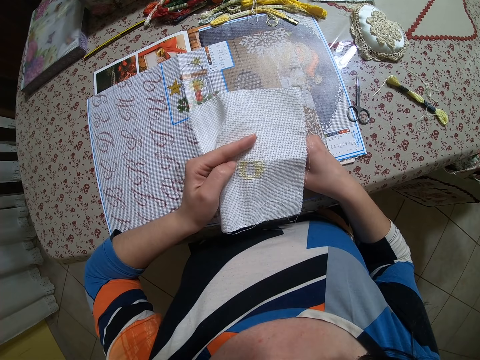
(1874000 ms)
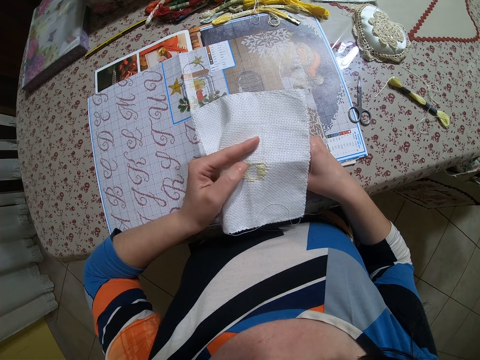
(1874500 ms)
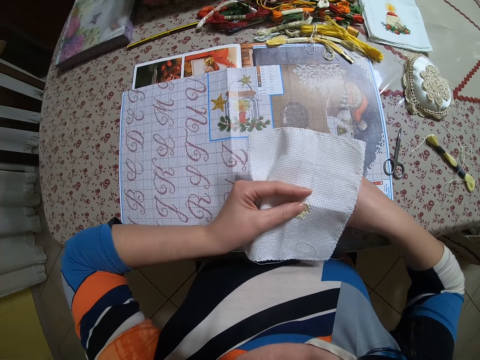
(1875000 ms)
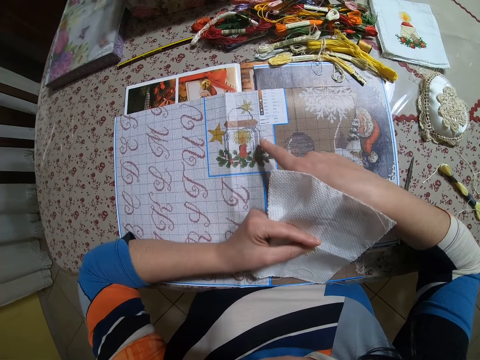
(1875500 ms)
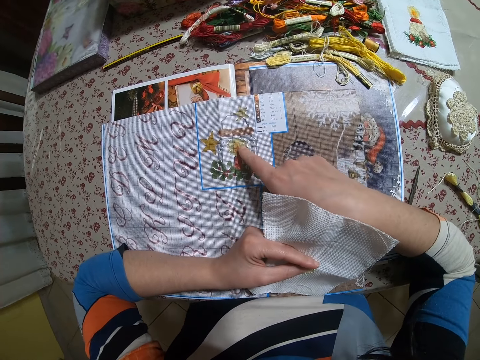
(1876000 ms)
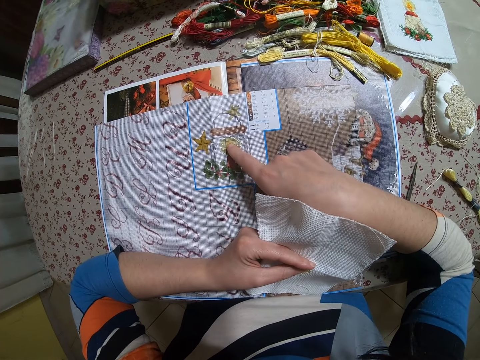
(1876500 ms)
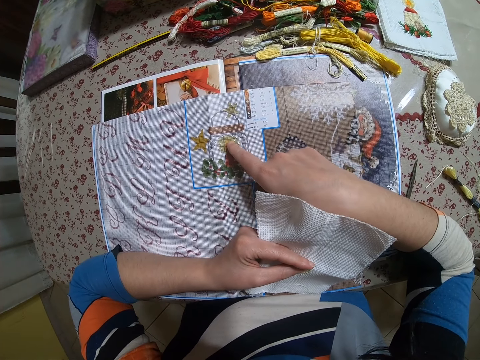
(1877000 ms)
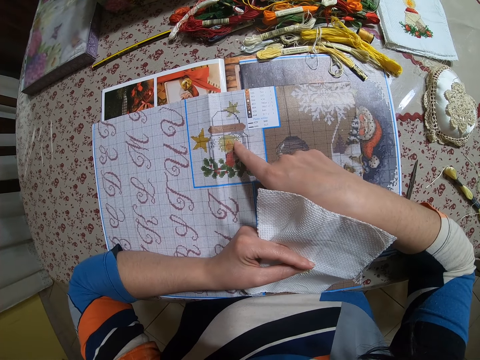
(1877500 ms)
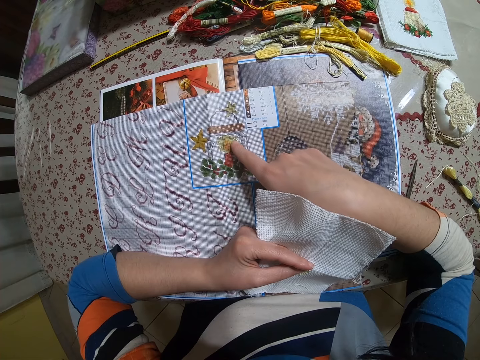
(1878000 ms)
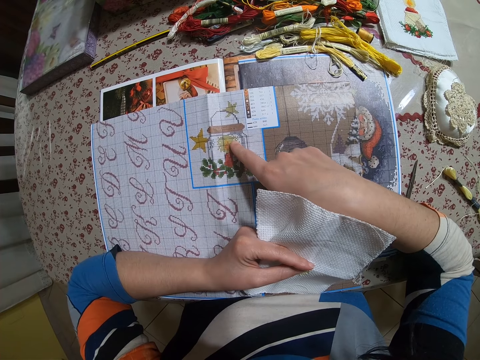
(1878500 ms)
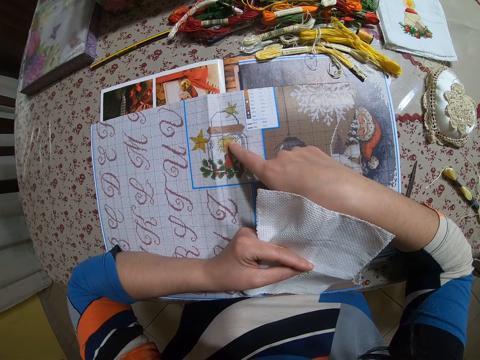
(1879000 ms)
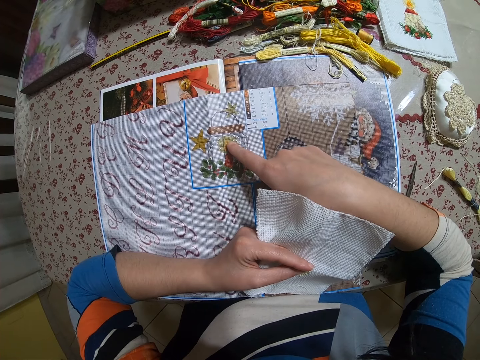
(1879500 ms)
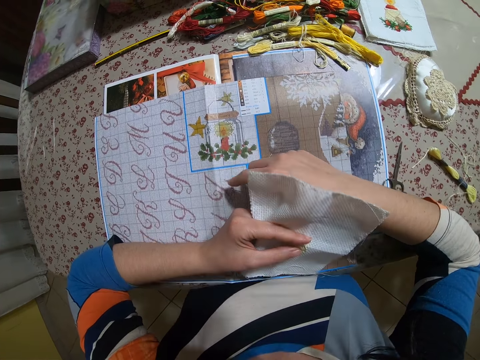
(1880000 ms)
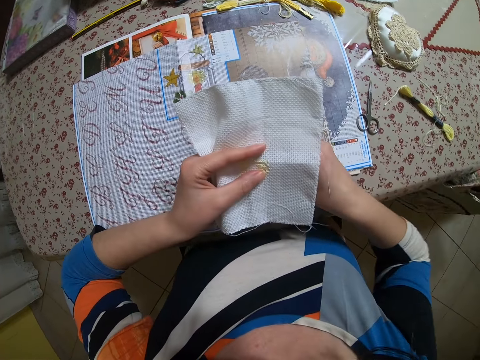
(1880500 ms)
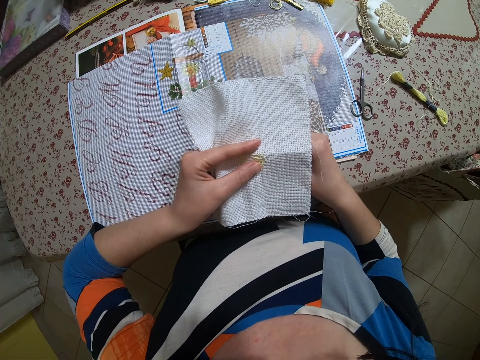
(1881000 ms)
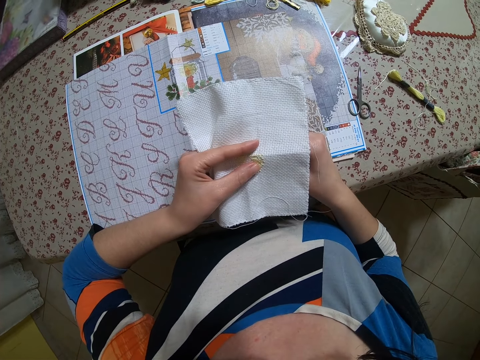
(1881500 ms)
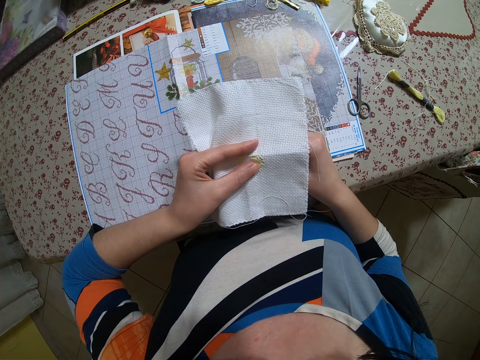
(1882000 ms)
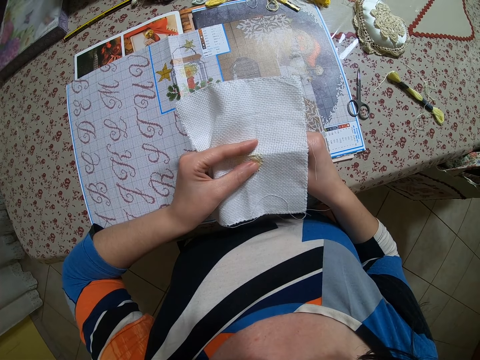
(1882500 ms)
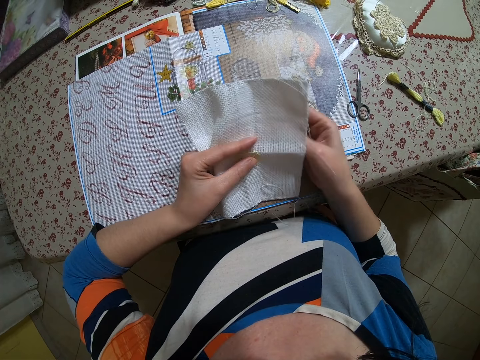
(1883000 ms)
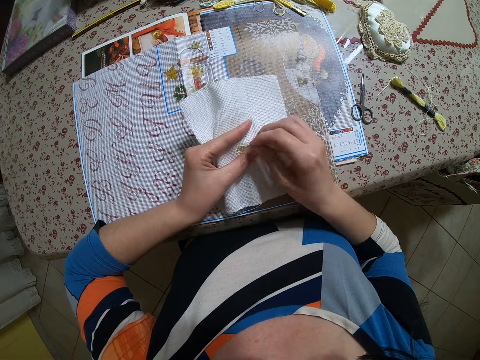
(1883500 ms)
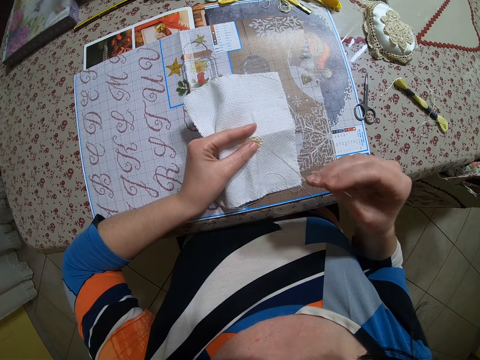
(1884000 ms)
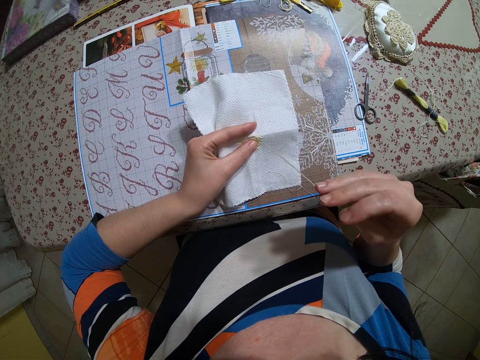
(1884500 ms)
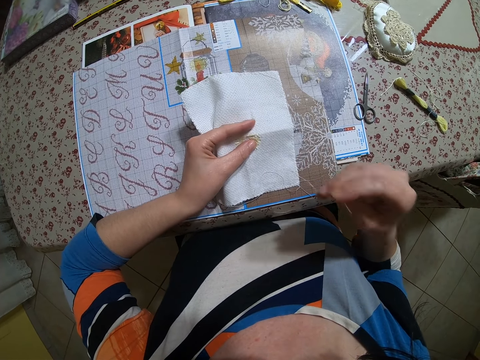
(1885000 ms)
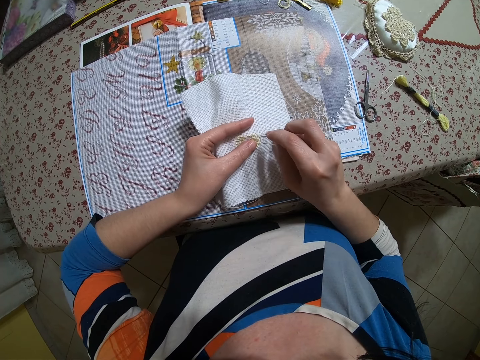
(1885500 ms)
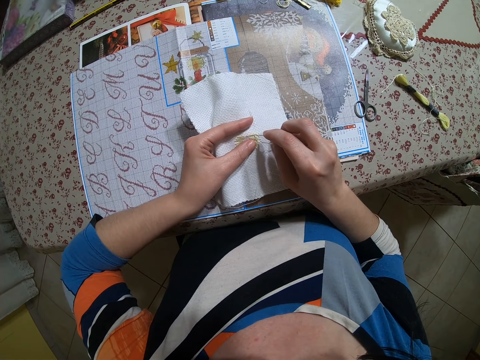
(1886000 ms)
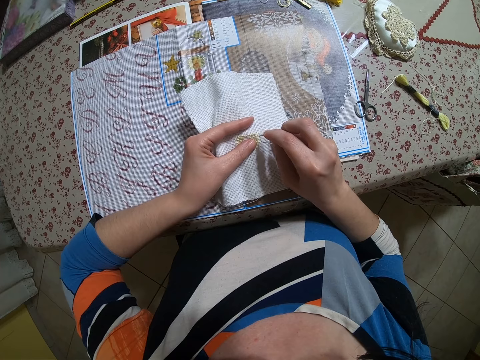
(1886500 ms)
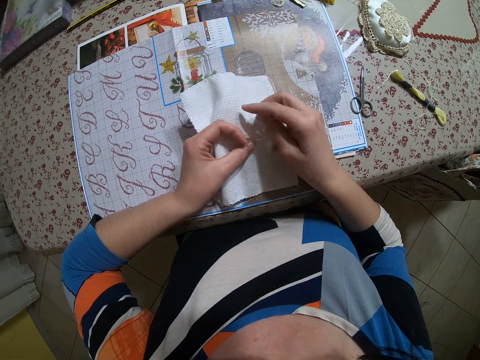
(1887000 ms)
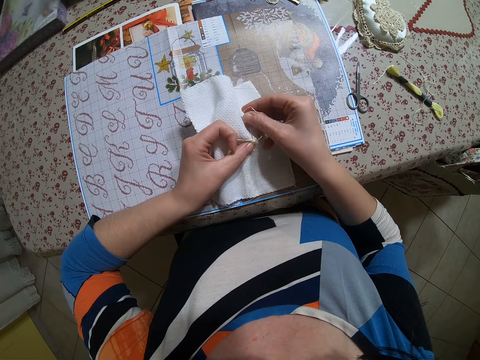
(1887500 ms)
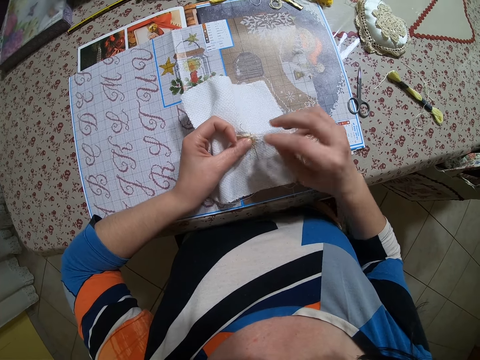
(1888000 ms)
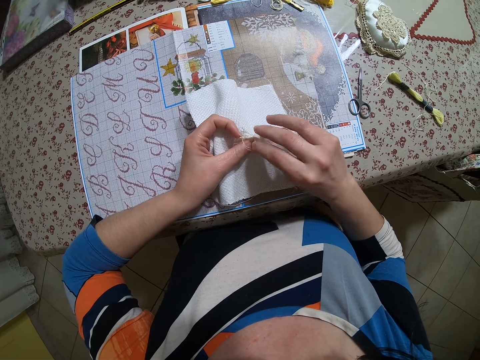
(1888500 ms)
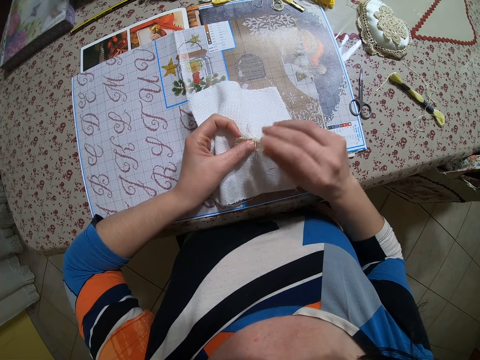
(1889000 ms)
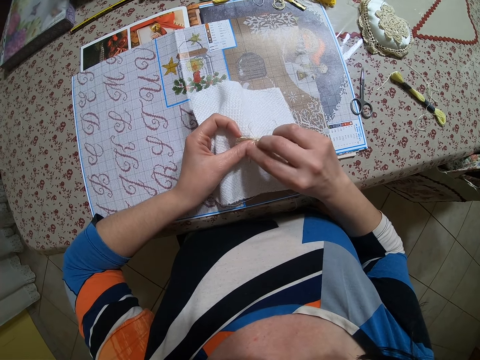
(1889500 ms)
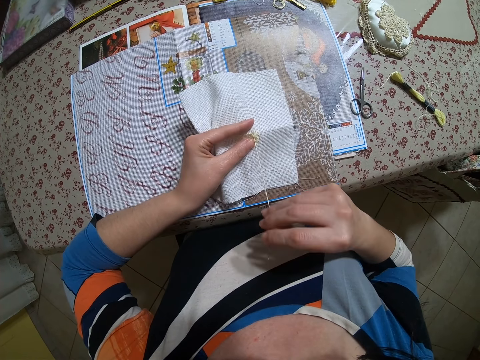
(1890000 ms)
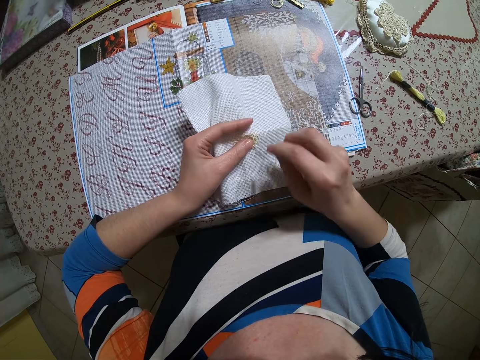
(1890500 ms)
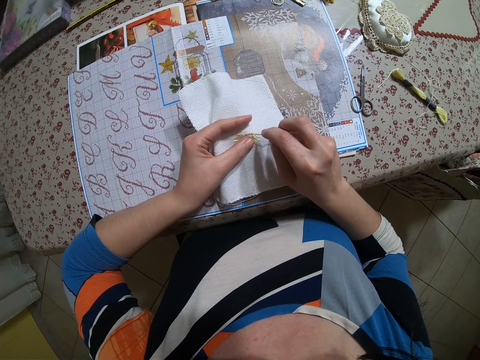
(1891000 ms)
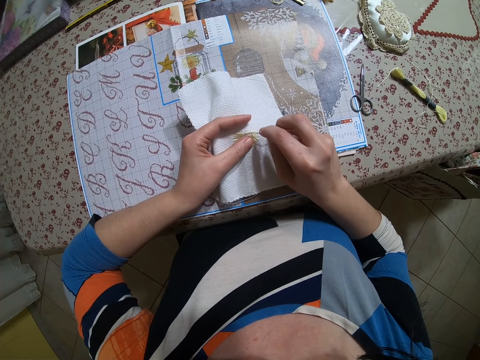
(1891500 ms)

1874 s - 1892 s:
The camera wearer points her right hand at the cloth on the table. She stitches the cloth with the needle and thread in her right hand. She sews the cloth.

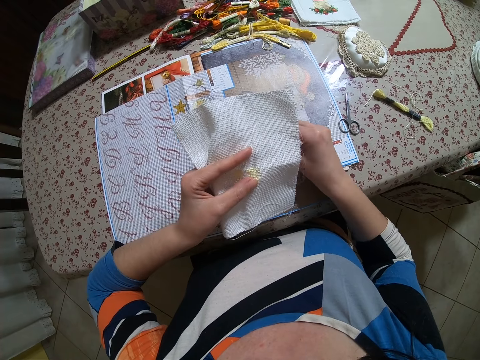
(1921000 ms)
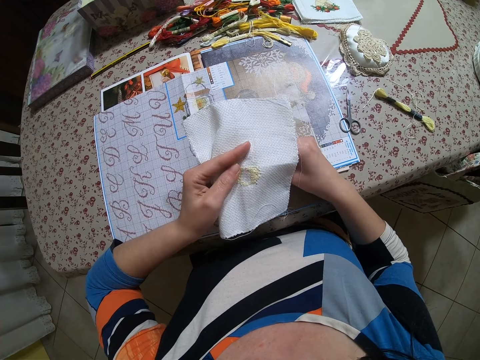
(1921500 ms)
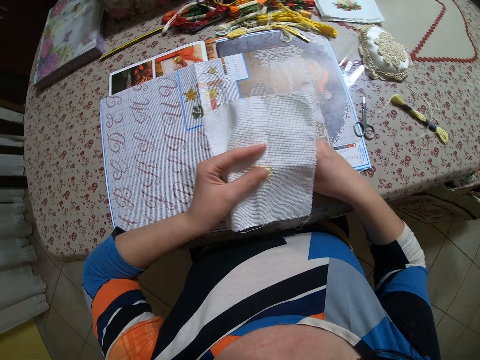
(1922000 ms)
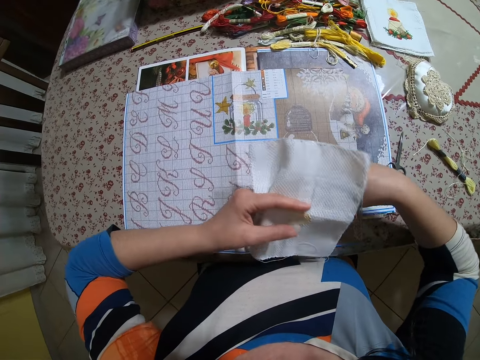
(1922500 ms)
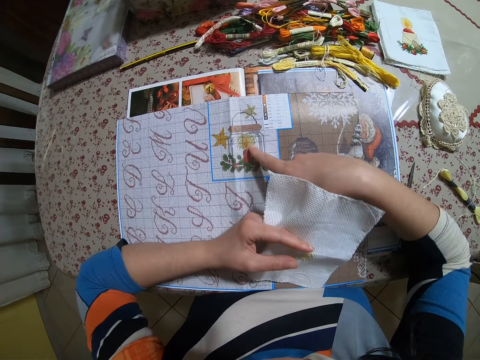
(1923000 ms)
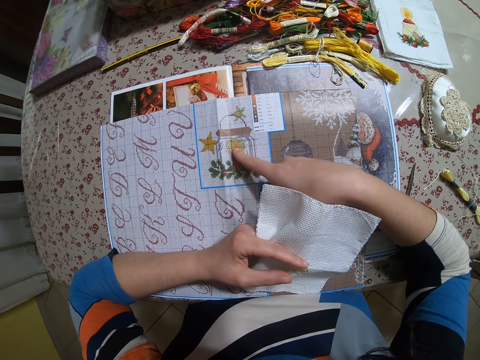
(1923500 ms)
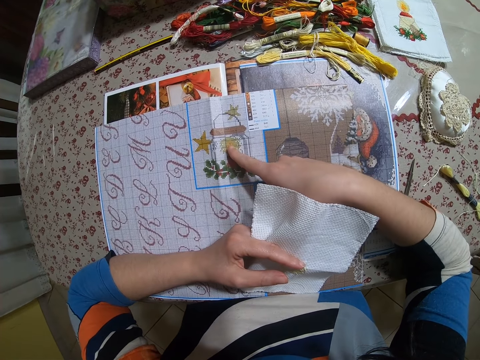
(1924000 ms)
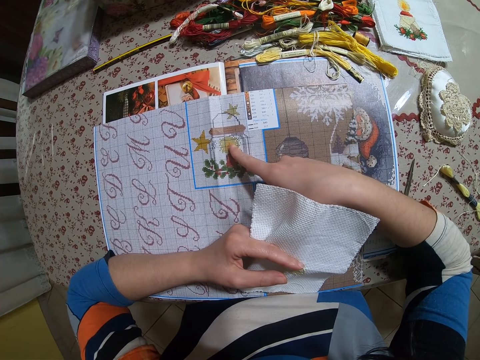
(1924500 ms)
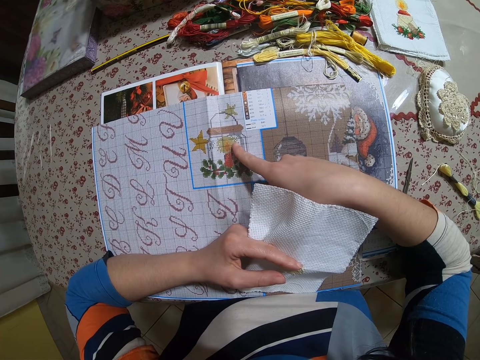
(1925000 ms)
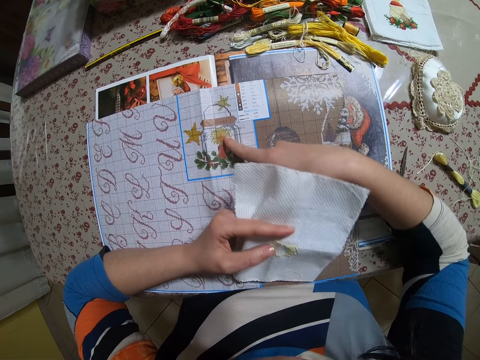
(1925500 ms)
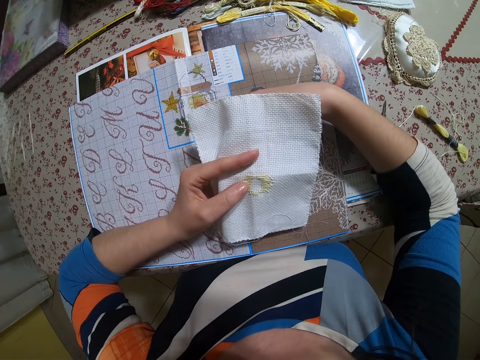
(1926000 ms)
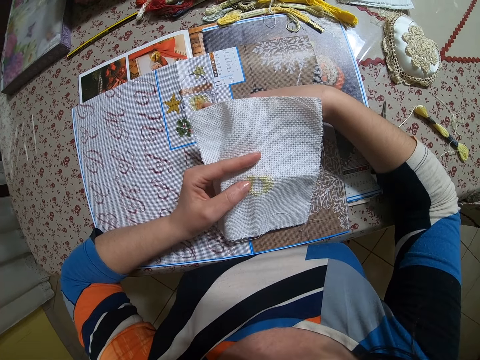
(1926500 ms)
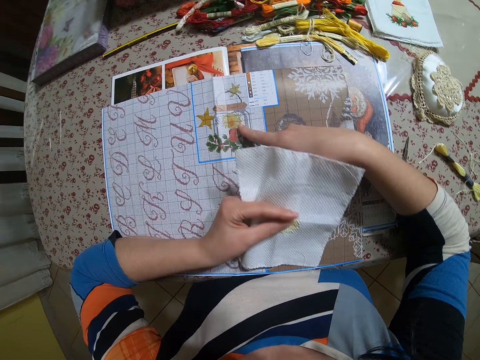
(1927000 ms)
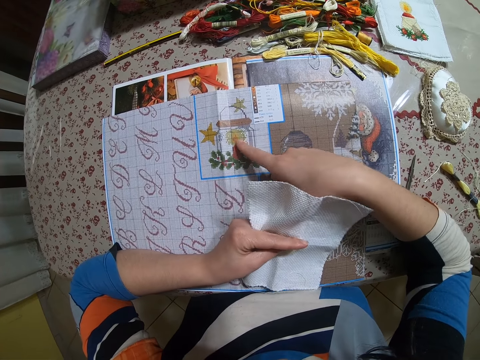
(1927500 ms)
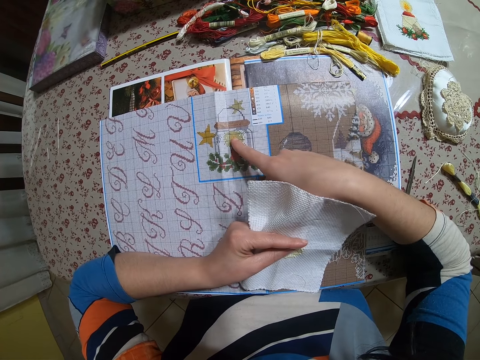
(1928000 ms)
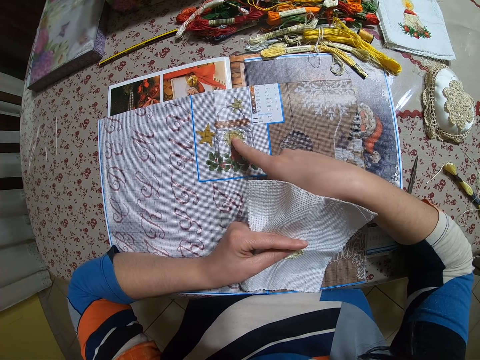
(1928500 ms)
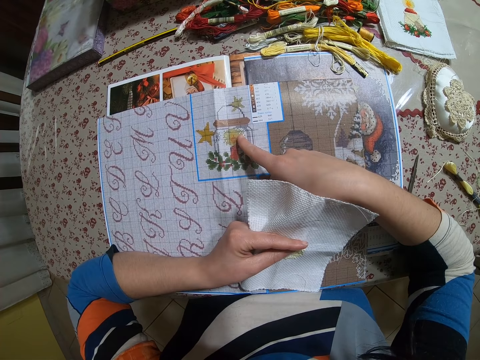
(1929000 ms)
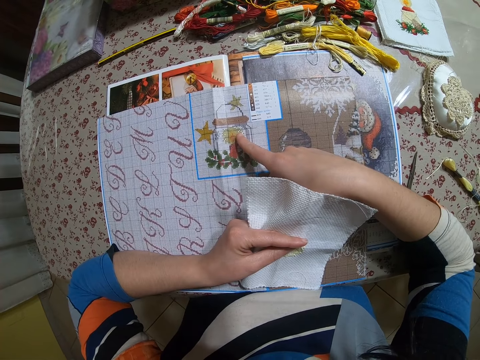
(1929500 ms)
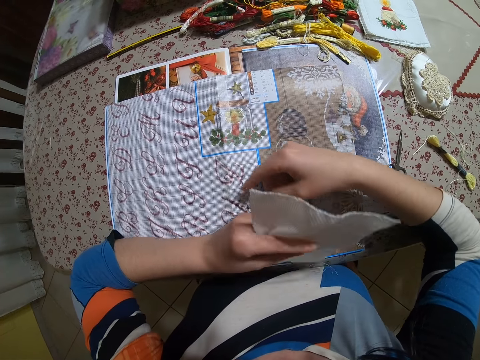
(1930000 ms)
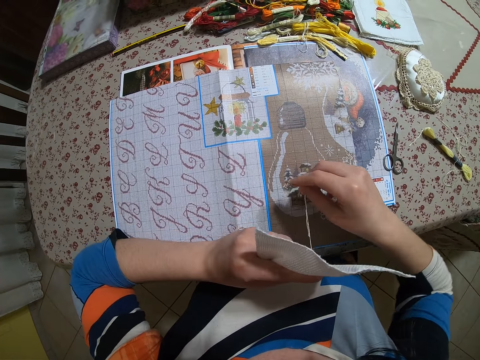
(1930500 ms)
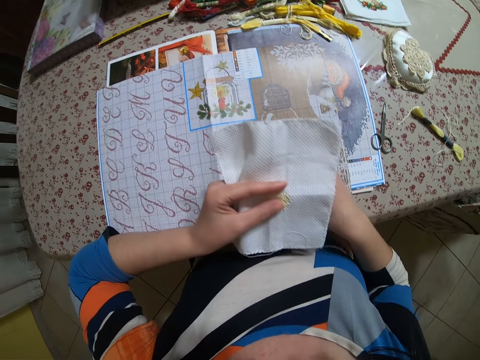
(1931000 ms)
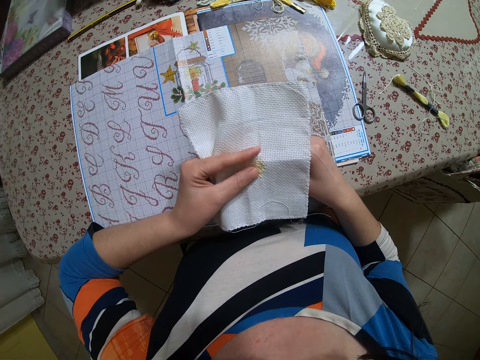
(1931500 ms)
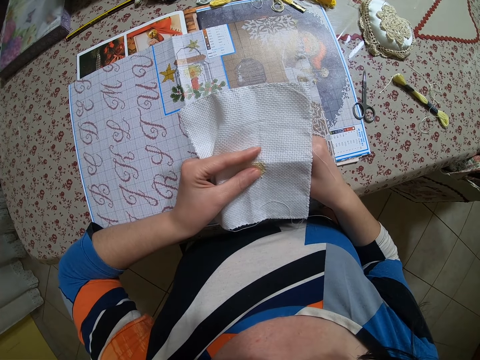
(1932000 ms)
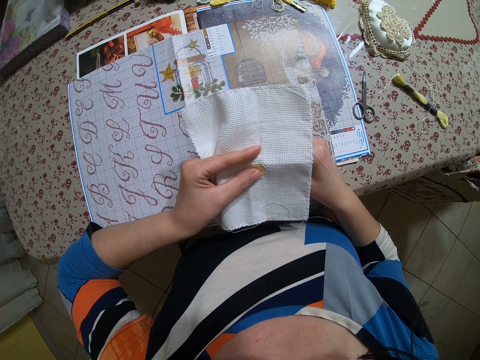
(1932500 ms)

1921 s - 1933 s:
The camera wearer touches a book or a flower on the fabric with her right index finger. She sews the piece of cloth with both hands.
